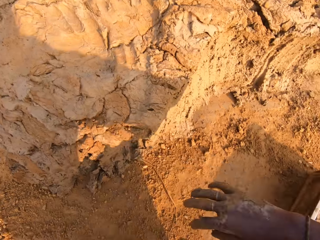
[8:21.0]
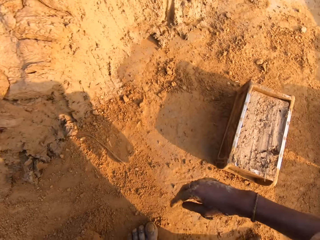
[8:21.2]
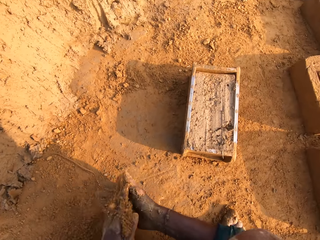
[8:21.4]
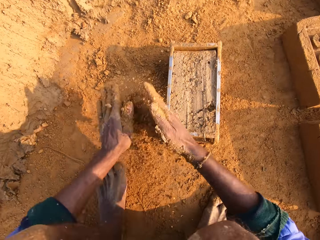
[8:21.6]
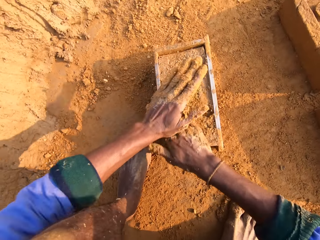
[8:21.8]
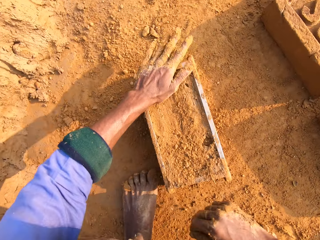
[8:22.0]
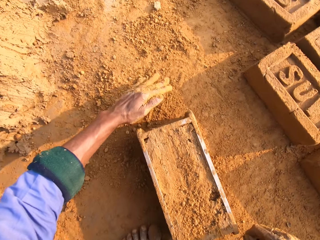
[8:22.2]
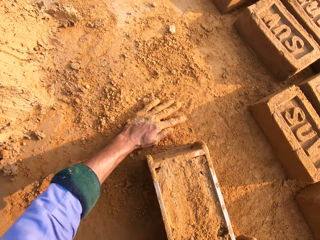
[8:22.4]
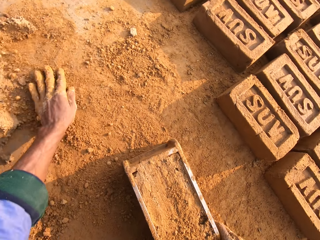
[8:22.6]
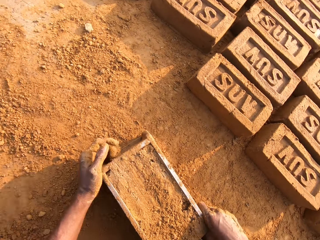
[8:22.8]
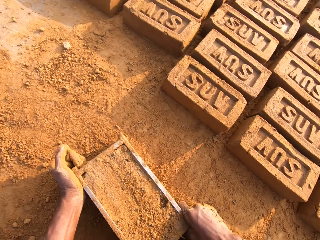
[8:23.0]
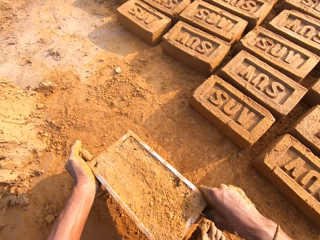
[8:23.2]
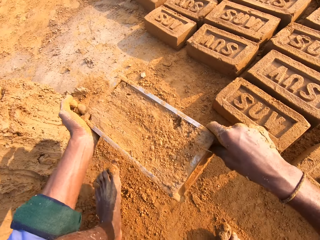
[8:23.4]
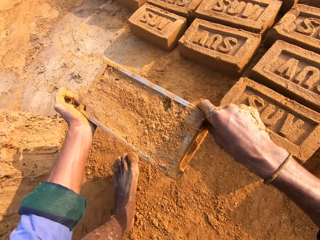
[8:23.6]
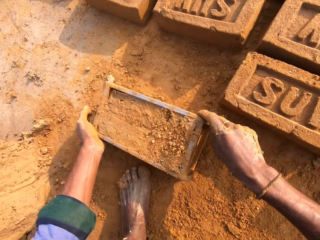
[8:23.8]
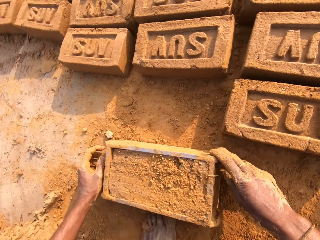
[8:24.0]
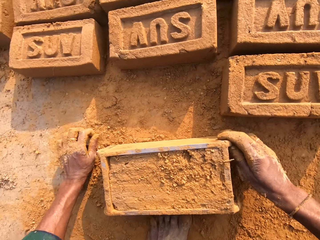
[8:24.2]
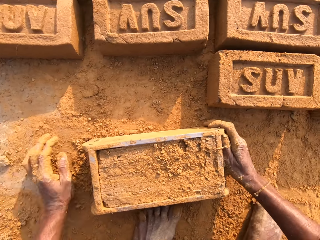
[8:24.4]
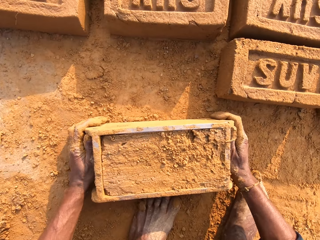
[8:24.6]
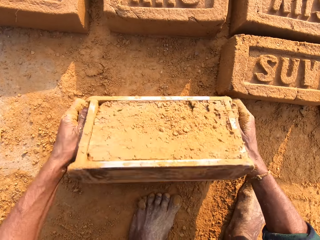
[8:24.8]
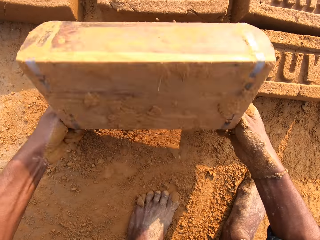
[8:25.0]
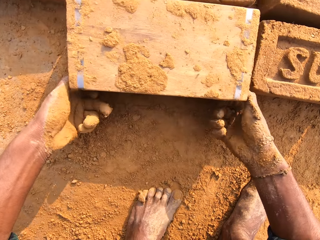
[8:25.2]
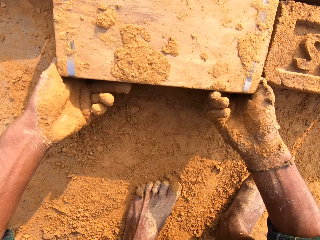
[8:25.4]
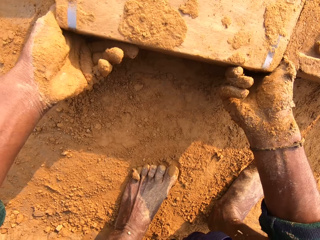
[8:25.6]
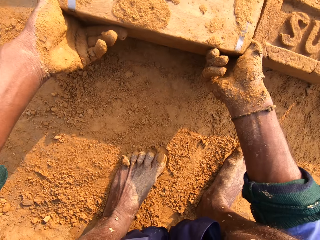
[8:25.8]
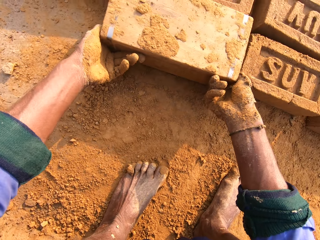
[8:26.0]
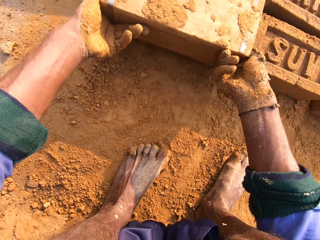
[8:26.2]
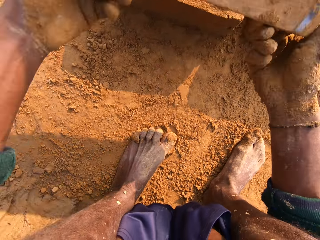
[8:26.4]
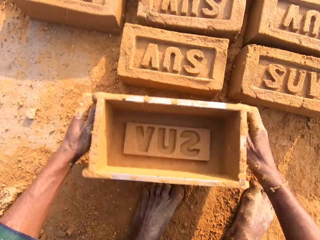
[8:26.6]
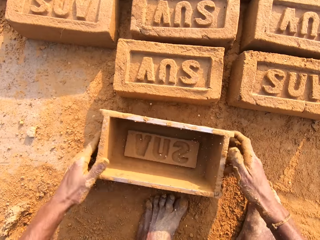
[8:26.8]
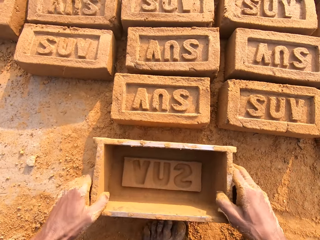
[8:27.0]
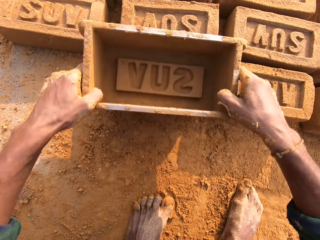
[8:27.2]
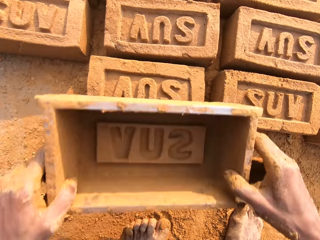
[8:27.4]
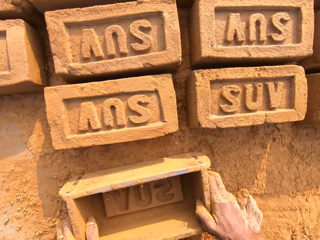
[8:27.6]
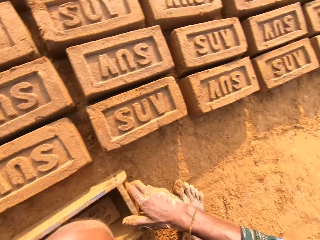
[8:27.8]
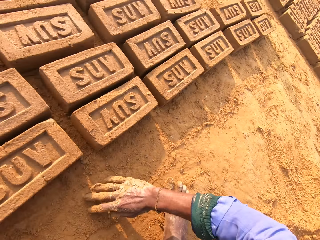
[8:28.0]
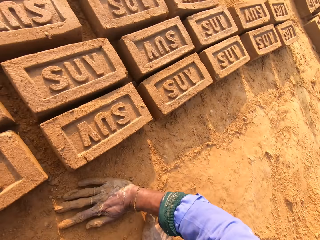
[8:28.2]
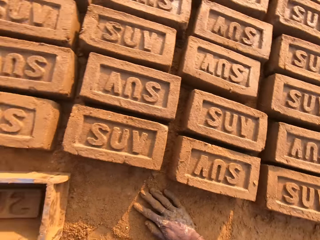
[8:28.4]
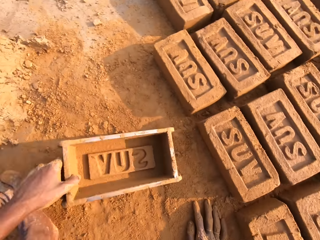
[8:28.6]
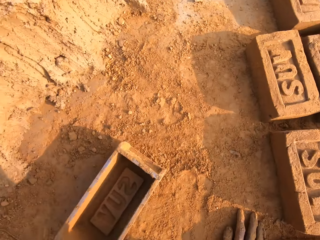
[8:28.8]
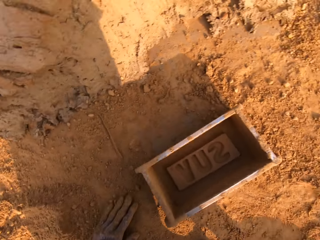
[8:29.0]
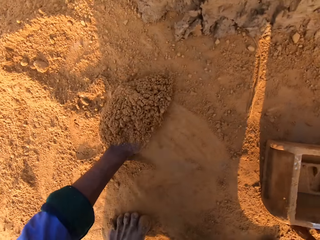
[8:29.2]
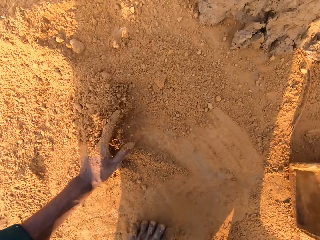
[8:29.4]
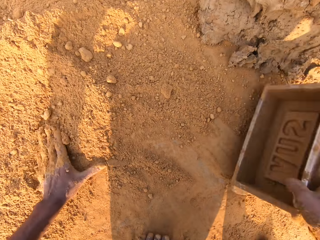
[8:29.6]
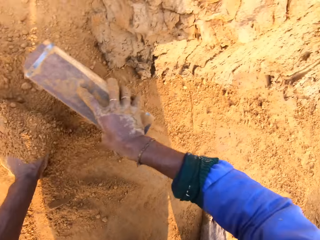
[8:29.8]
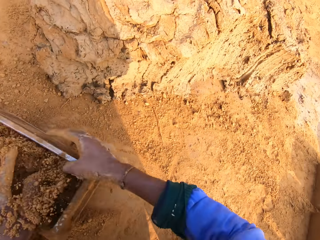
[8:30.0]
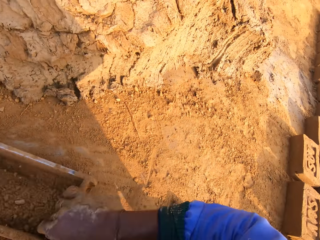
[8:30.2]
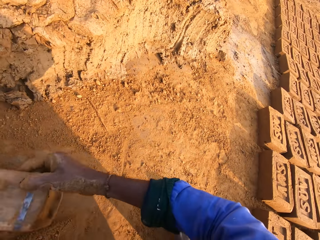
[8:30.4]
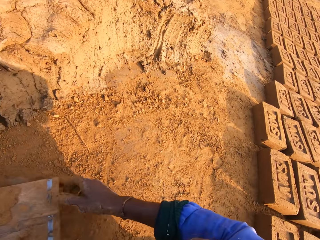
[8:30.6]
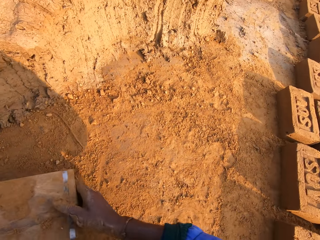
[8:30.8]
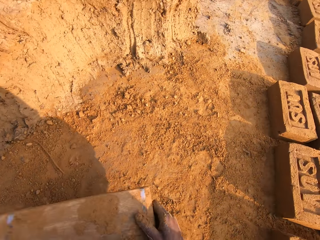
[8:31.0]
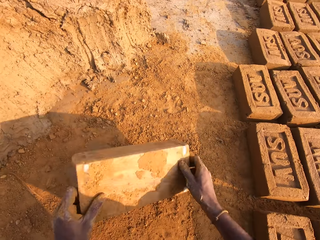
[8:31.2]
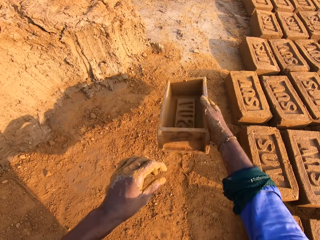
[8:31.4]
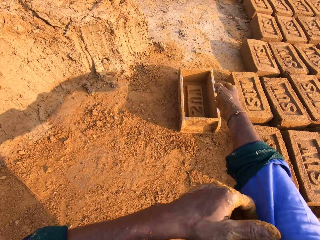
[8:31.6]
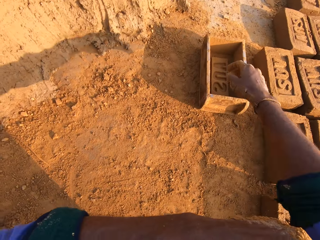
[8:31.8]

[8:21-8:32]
The camera wearer drops the clay on the ground. They pick the soil with the left hand and pour the soil on the clay. They carry the brick mold with both hands and drop the brick mold on the ground. They drop the brick on the ground. They flip the brick mold on the ground. They carry the brick mold with both hands and drop the brick mold on the ground. They pull the brick mold on the ground. They rub the left hand on the ground. They put the soil in the brick mold. They collect soil with the brick mold. They pour the soil on the ground.

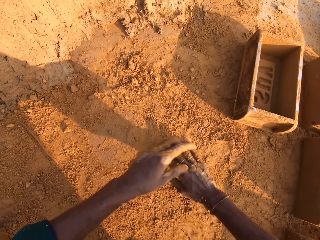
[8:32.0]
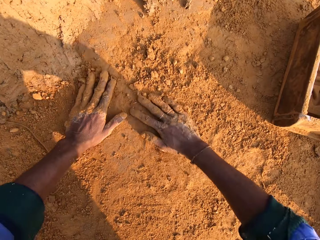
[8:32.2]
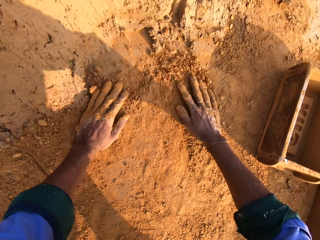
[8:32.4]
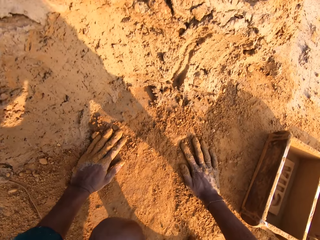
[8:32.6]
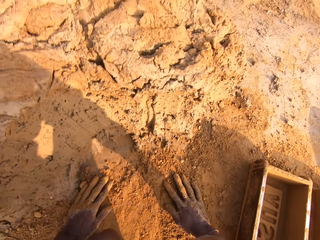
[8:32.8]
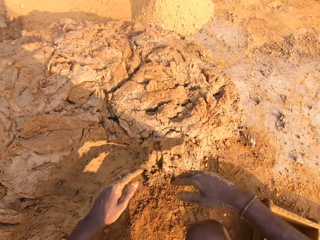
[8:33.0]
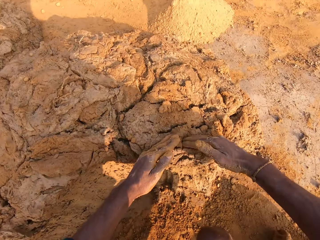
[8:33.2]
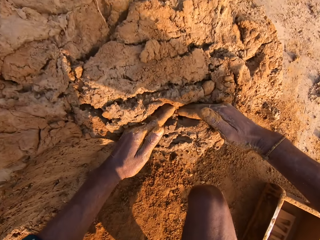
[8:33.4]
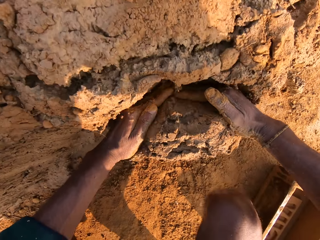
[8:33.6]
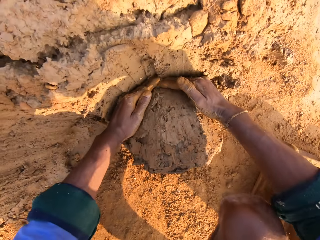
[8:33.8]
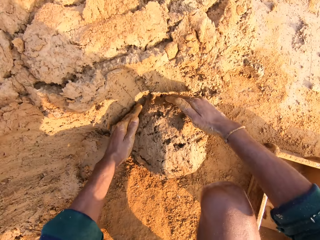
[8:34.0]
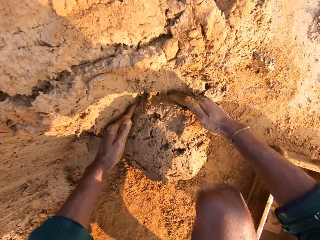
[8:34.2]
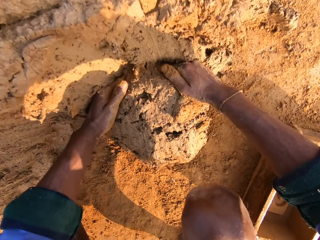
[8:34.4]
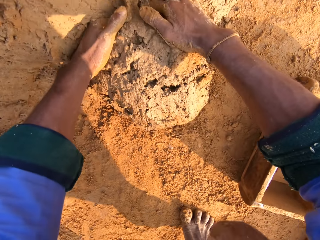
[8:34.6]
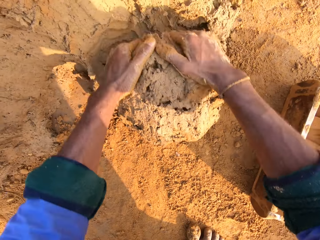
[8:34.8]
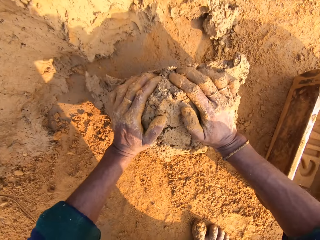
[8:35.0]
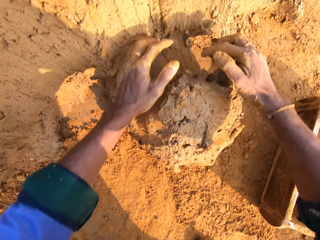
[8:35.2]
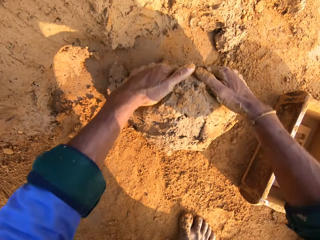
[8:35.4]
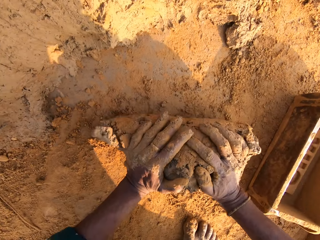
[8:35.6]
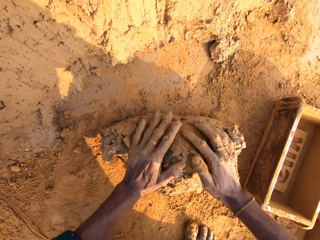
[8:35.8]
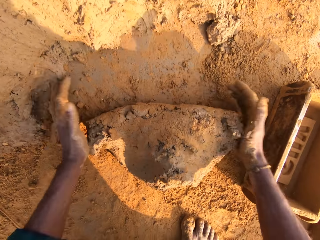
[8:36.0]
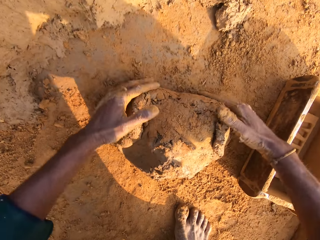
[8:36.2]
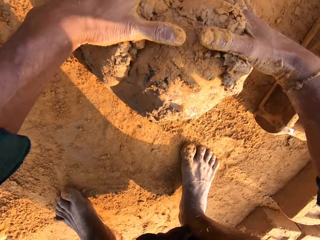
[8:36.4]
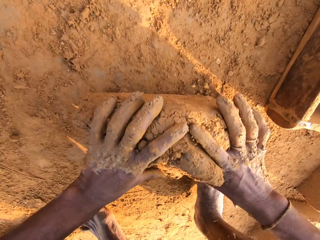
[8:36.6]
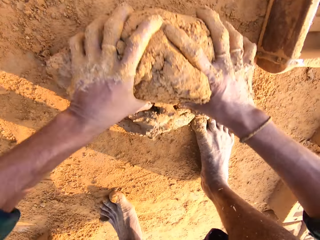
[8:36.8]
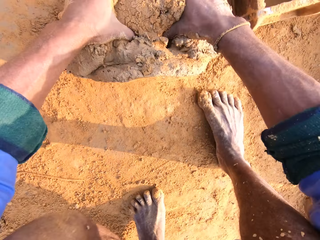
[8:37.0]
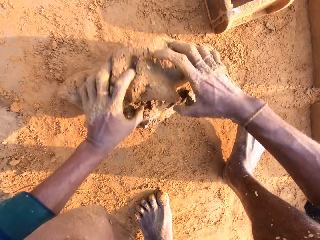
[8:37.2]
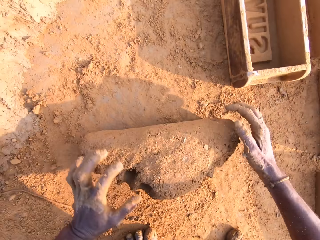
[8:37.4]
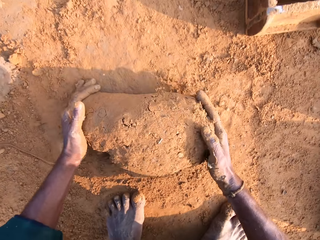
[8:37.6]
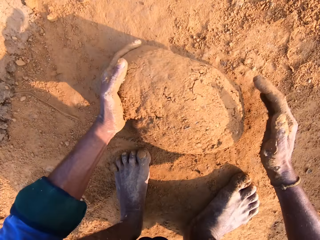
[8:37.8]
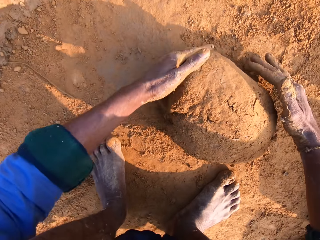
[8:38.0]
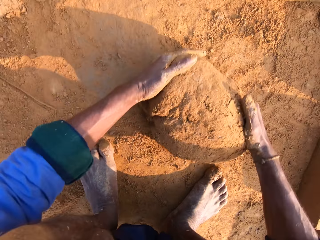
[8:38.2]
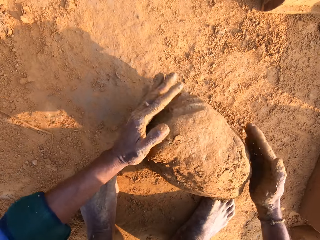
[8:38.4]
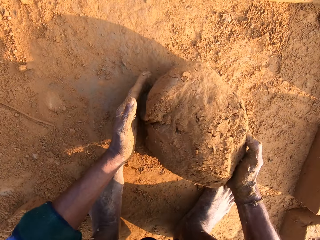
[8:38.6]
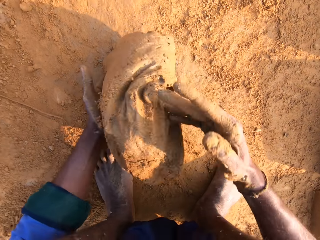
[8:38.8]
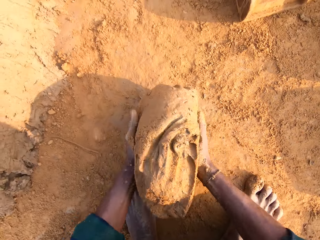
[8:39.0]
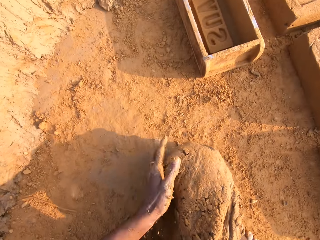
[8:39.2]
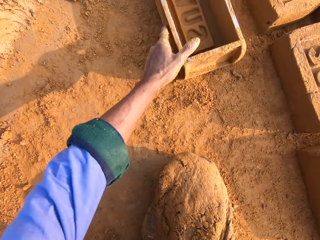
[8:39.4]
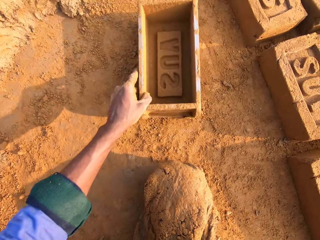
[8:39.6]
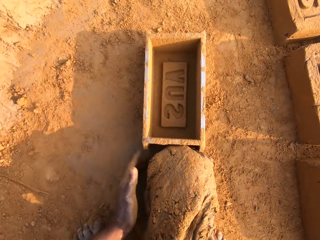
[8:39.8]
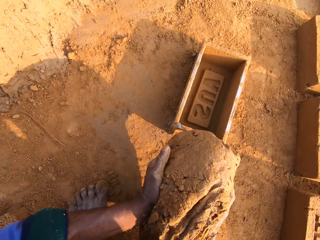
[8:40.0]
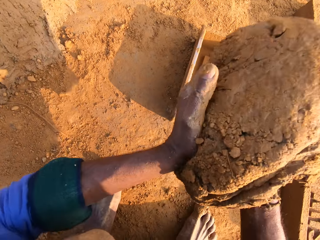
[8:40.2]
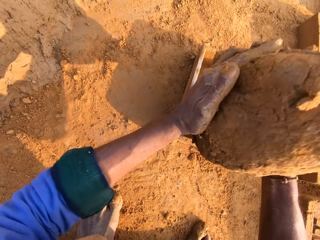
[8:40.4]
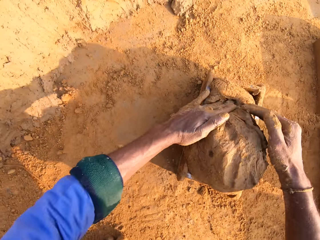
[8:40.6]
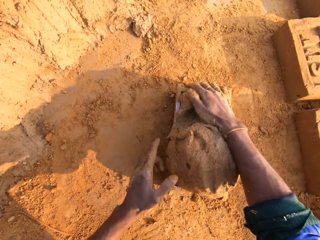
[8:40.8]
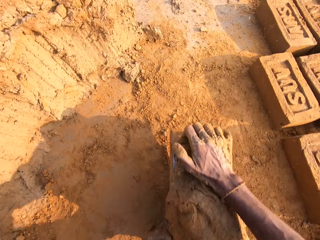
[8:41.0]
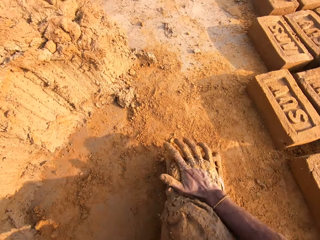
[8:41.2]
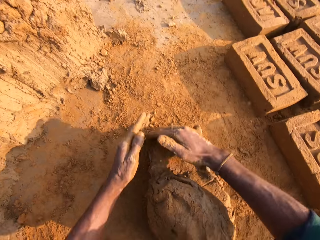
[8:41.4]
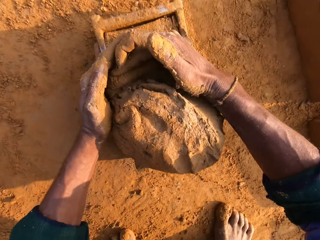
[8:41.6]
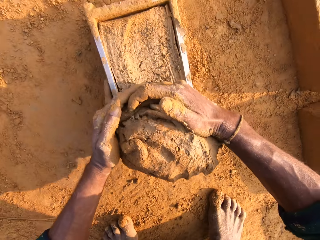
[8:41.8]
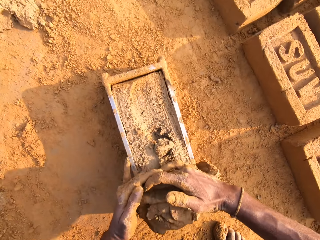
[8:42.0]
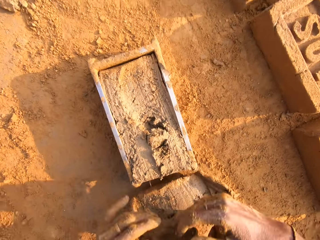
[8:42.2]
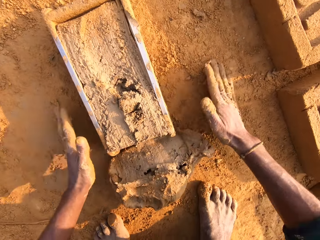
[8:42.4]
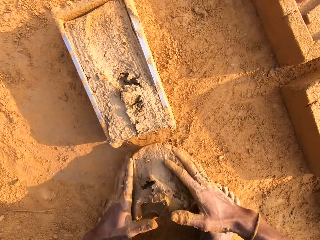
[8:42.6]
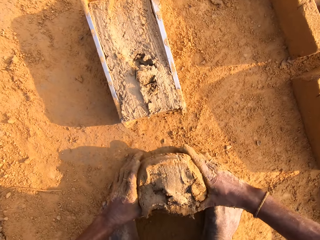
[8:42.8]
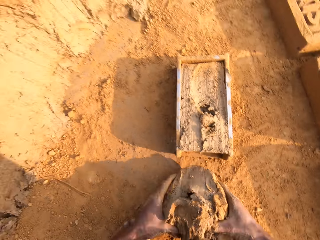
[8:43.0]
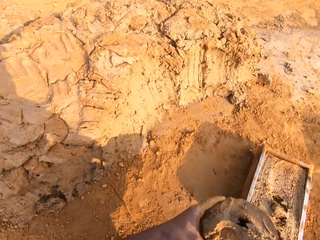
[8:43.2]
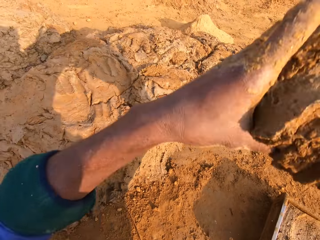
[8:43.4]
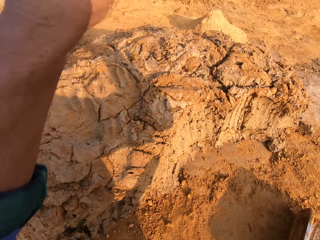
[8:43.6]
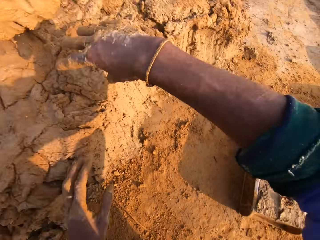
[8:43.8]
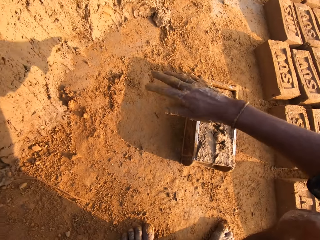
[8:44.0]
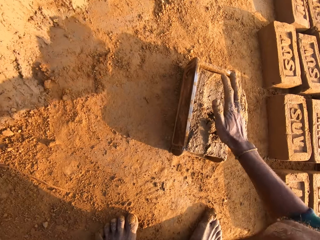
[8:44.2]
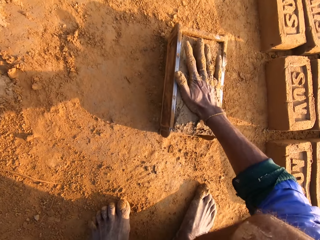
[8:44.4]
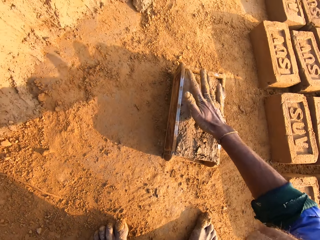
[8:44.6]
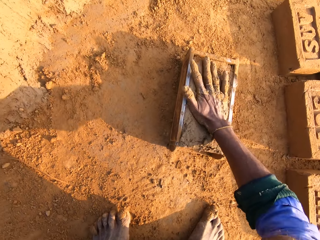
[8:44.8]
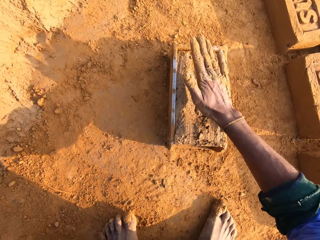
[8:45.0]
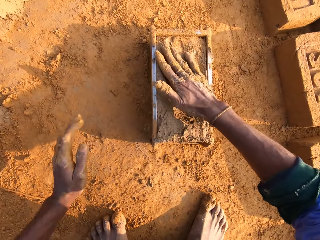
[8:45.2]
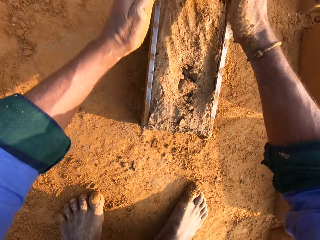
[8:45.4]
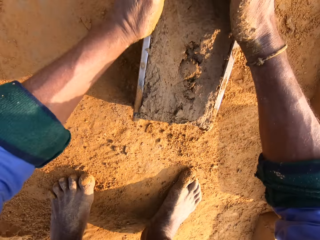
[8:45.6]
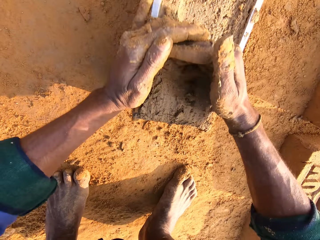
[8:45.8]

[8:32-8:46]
The camera wearer drops the brick mold on the ground. They rub both hands on the ground. They cut the clay with both hands. They scoop the molding clay. They roll the molding clay on the ground. They carry the clay with the right hand. They pull the brick mold closer with the left hand. They drop the clay in the brick mold. They remove the excess clay from the brick mold. They pick the clay with both hands. They drop the clay on the ground and touch the clay with the right hand.
